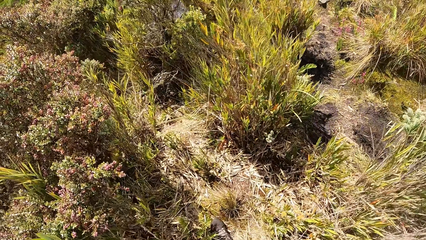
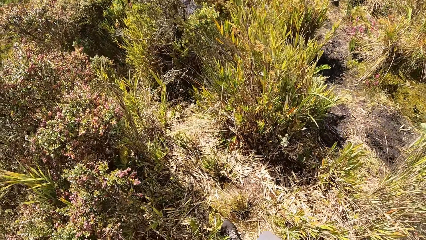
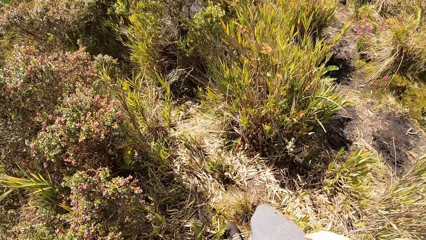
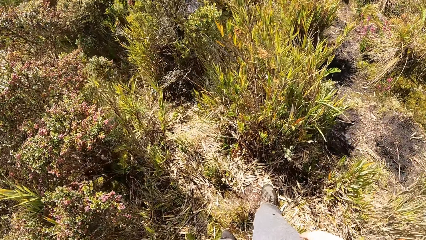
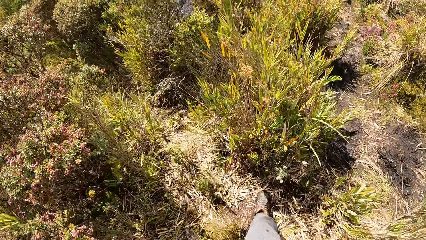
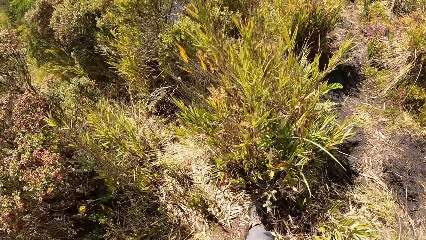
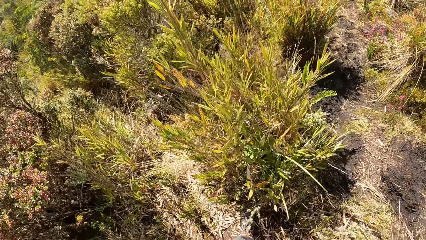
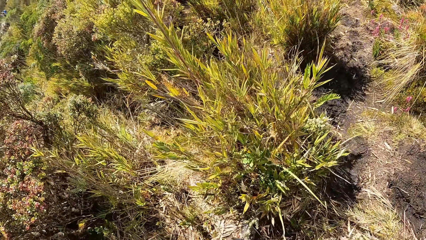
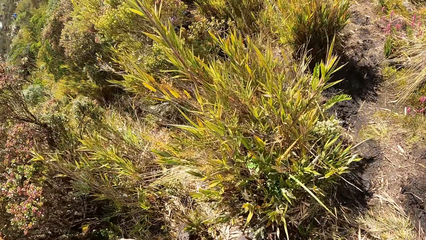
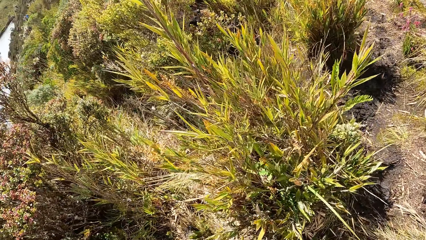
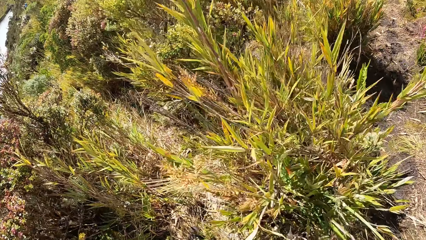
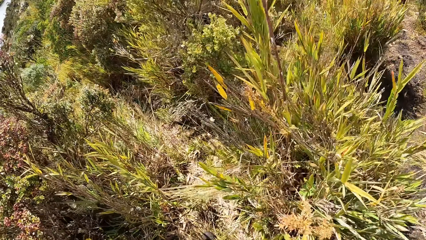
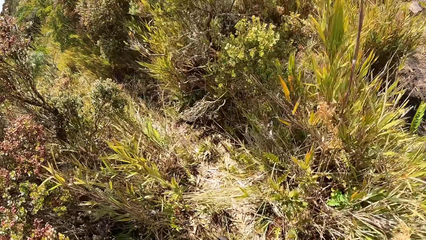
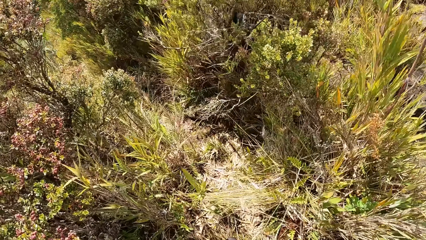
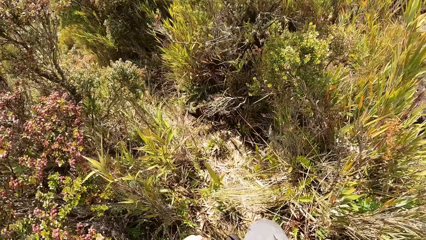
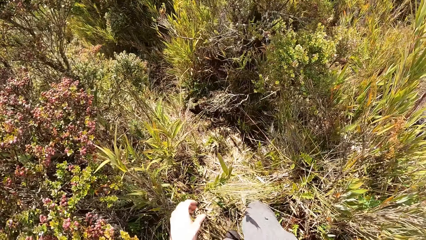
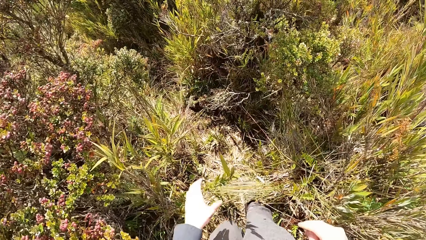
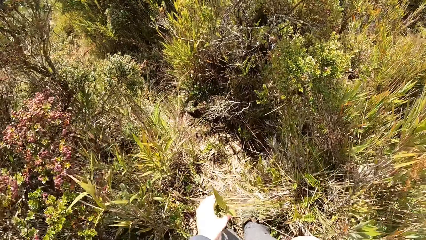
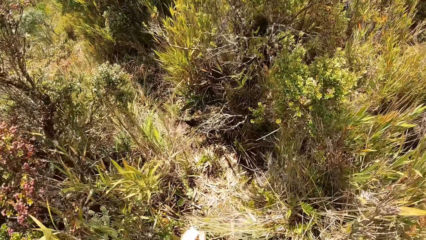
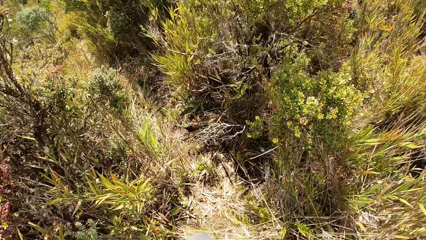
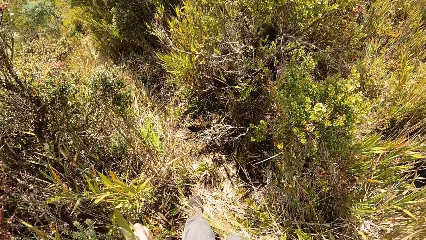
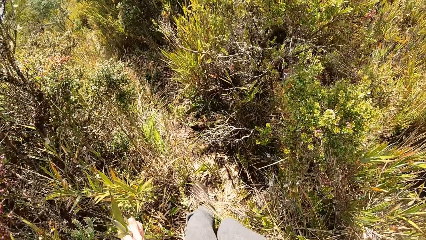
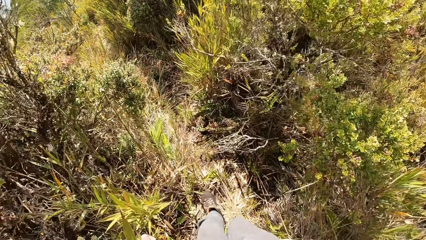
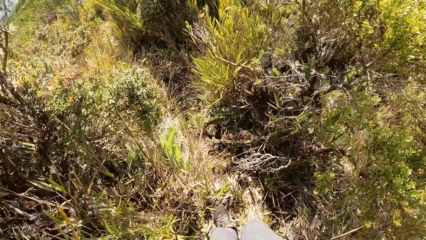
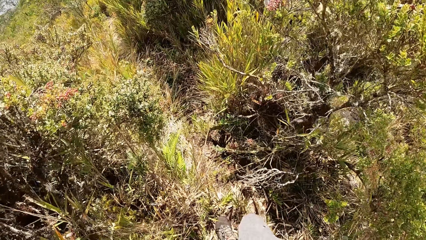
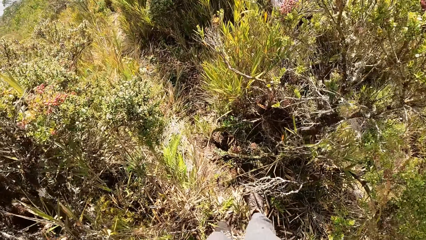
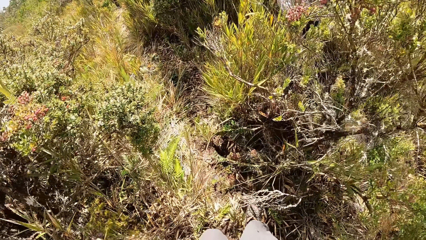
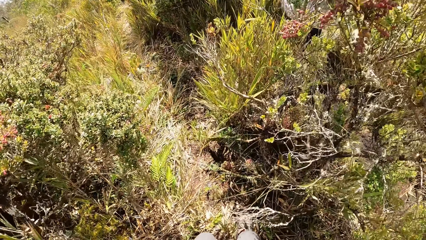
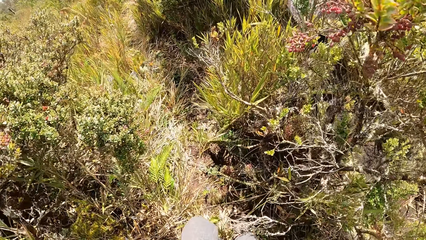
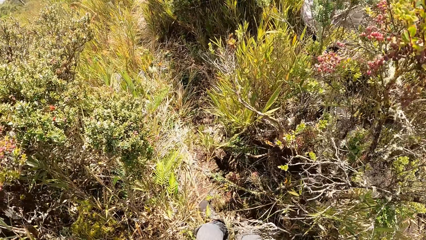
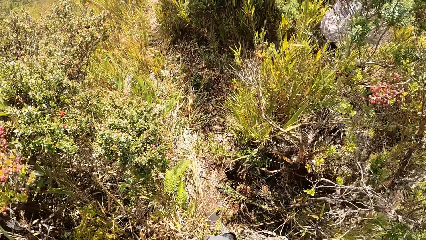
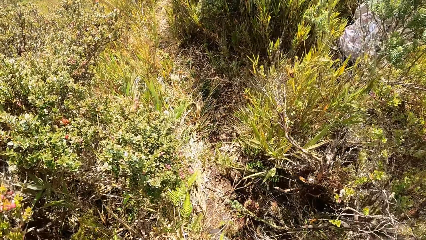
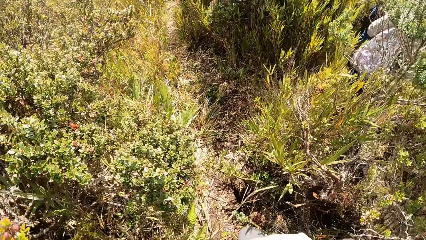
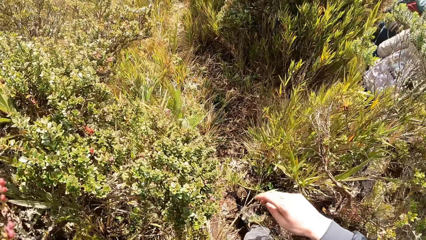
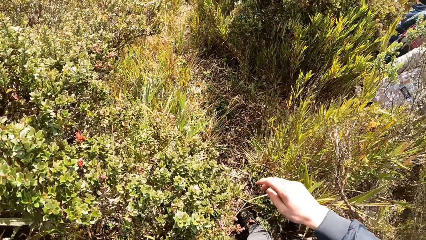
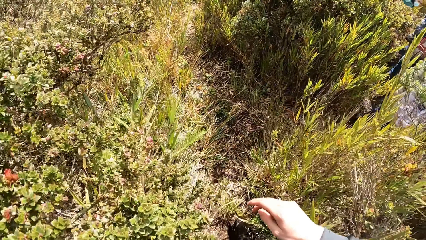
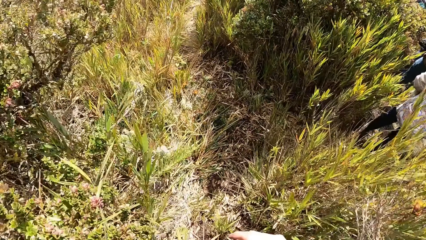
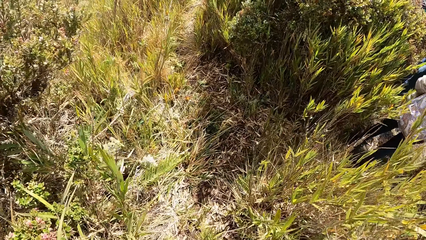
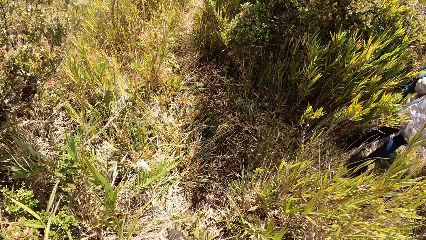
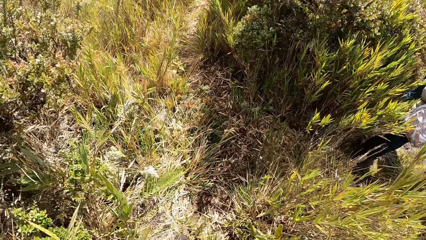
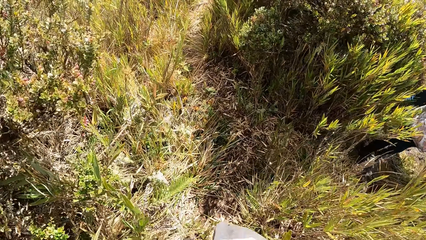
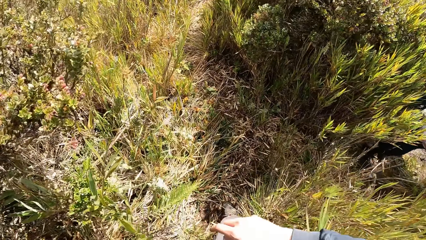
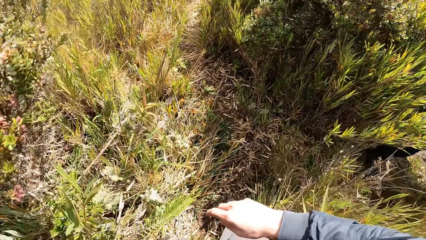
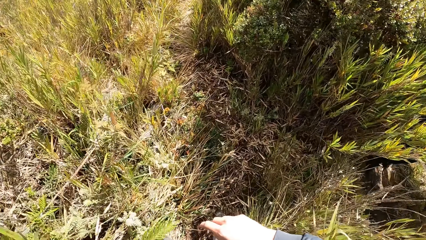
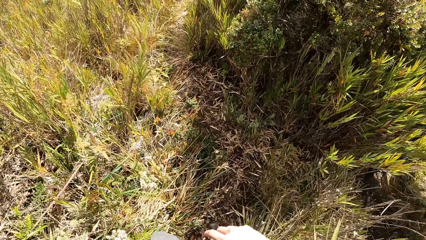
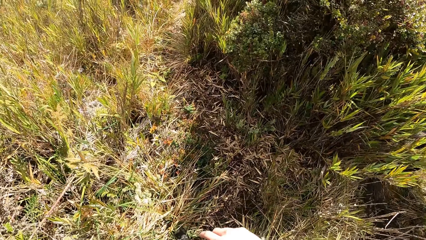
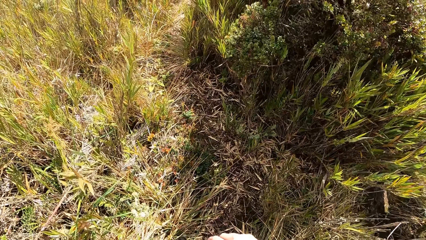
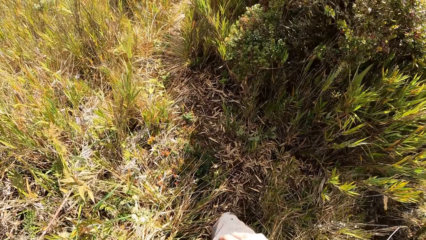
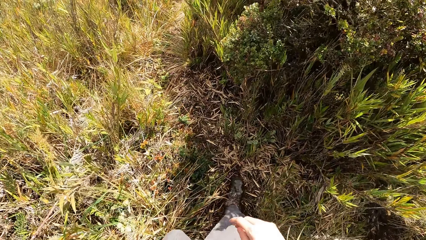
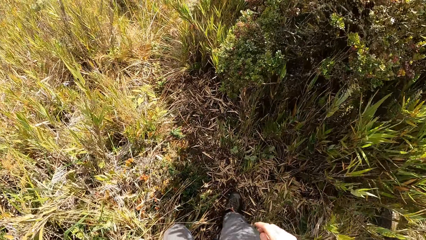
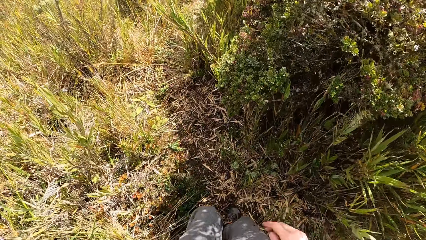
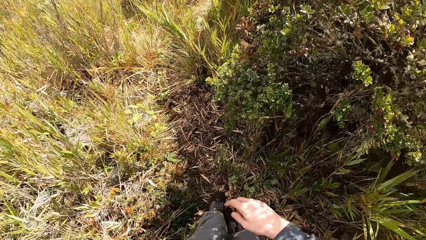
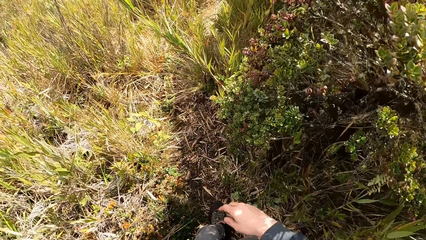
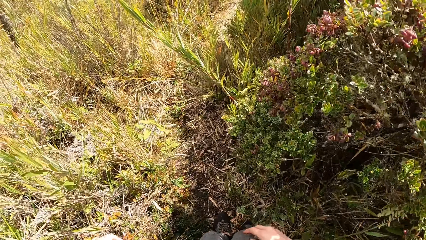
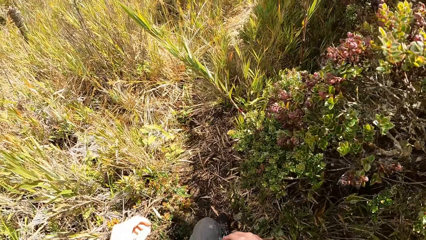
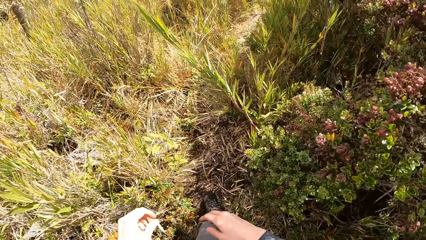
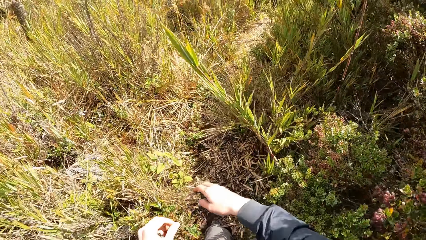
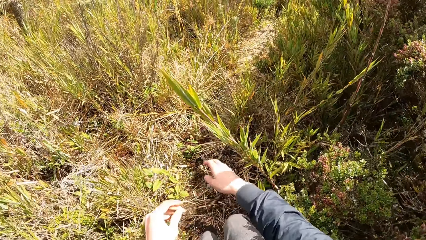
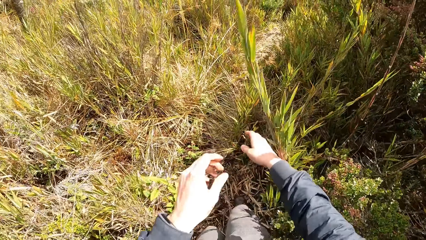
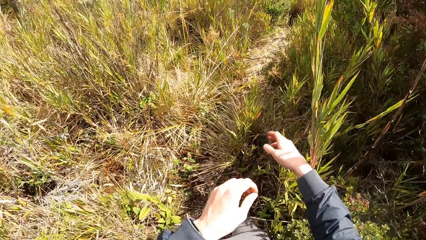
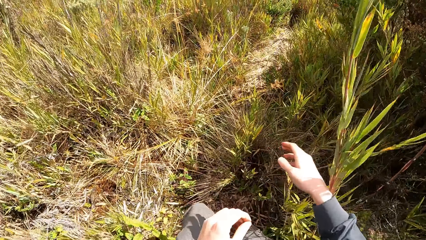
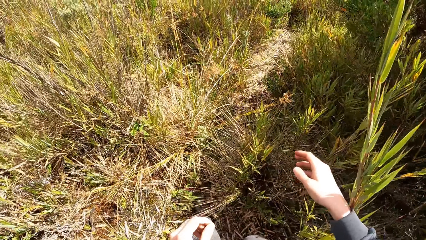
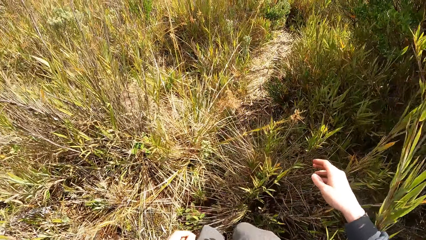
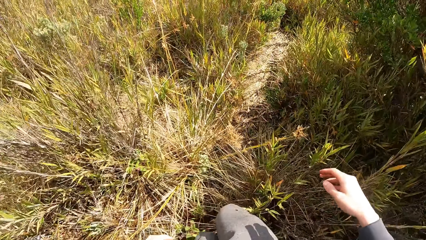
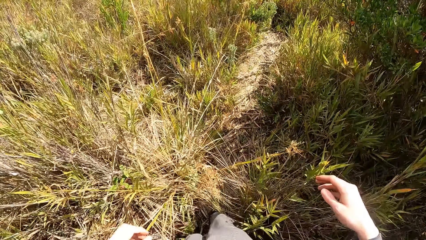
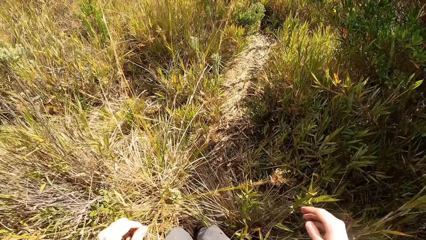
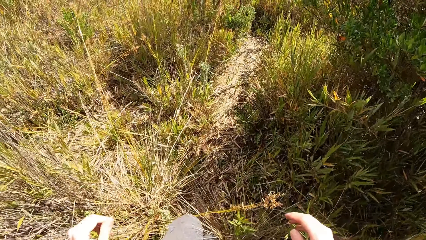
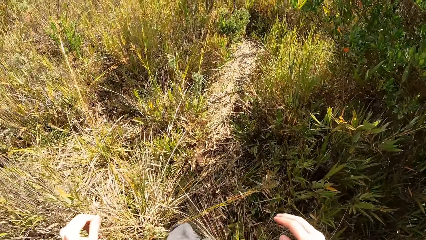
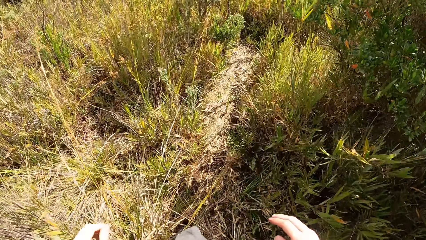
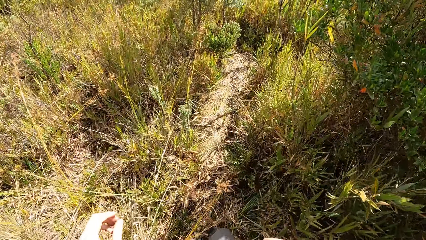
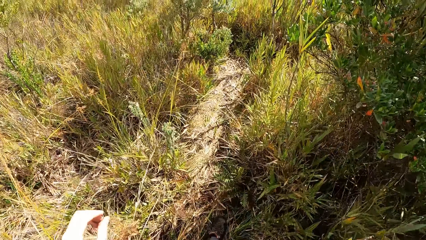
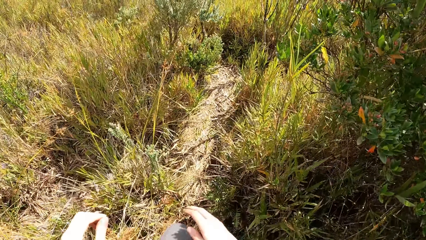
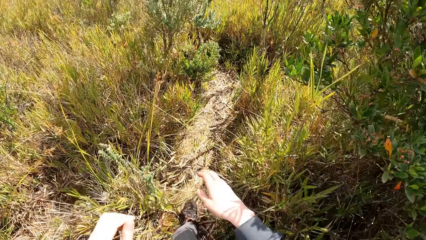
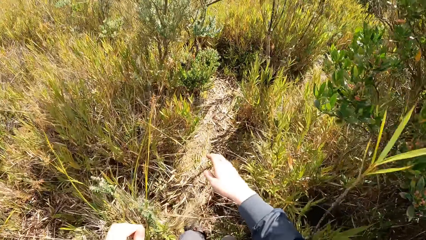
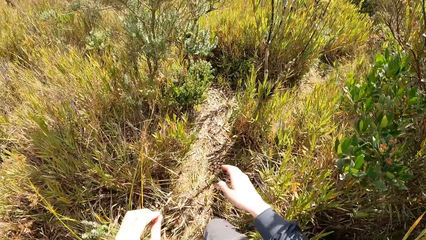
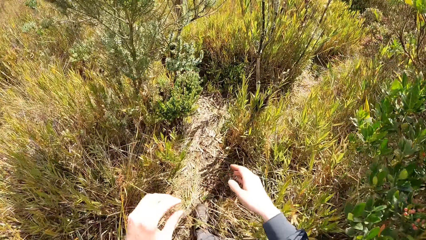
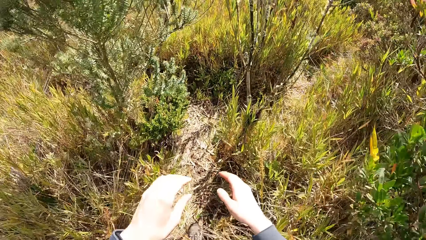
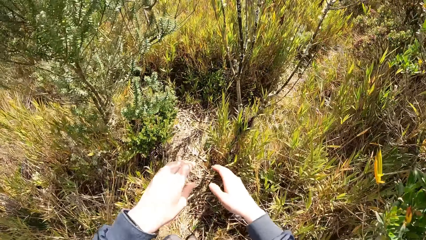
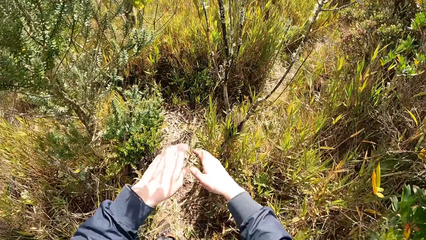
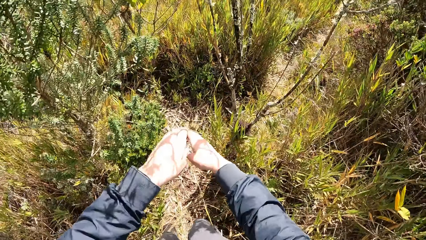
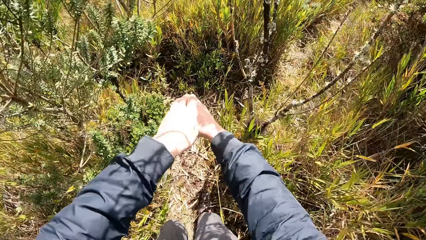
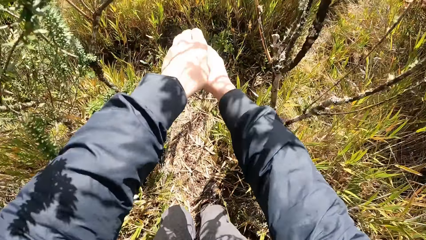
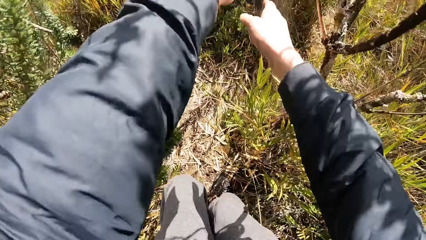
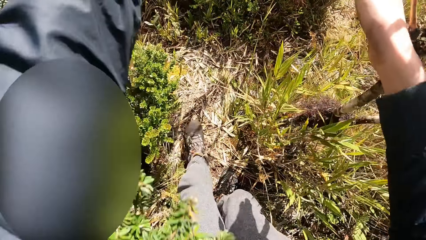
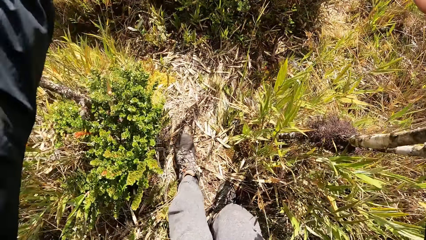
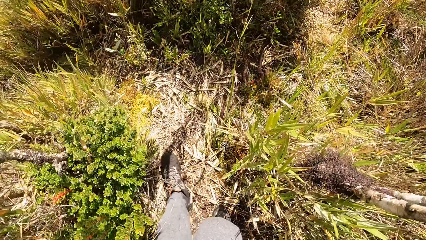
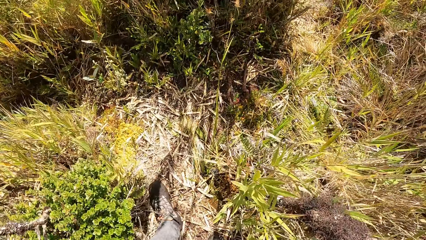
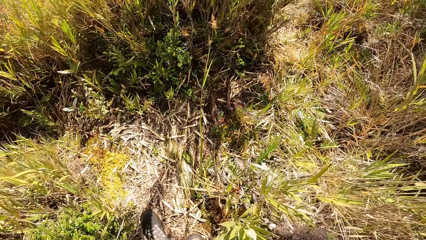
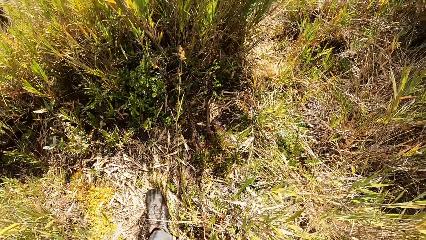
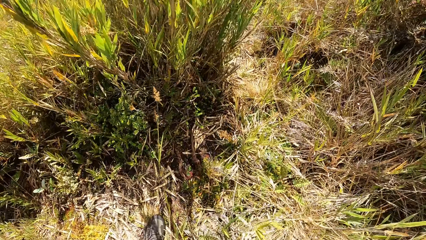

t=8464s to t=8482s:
The camera wearer touches a plant. He walks on the field. He raises a hand. He walks on the field. He raises a hand. He raises a hand again. He pushes the plant aside with his right hand. He raises his hands. He walks on the field. He stretches out both hands. He raises his hands.
